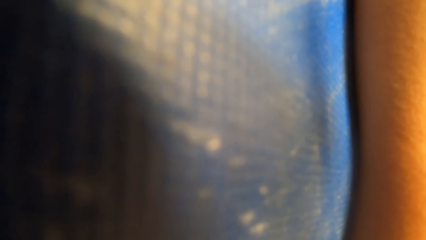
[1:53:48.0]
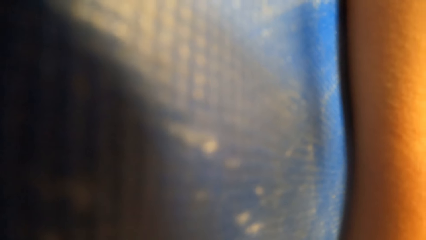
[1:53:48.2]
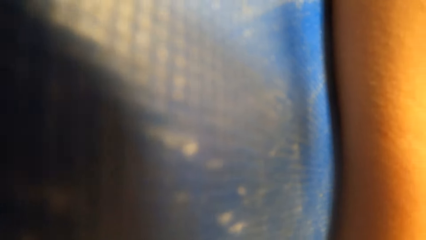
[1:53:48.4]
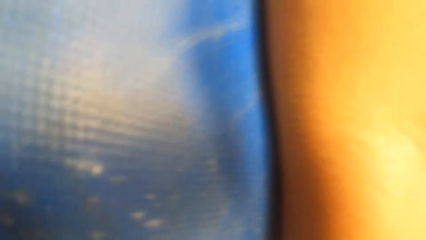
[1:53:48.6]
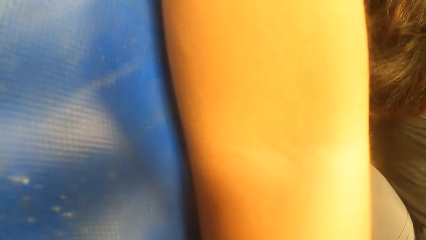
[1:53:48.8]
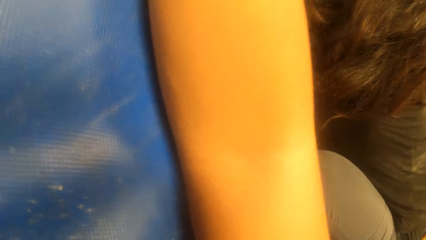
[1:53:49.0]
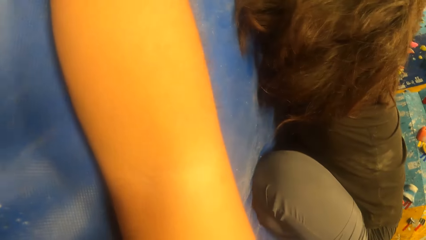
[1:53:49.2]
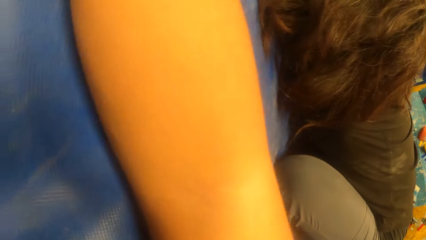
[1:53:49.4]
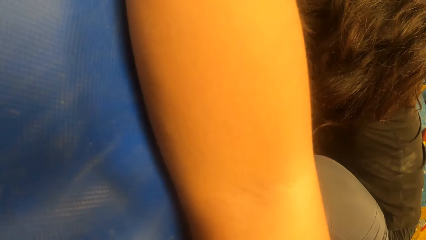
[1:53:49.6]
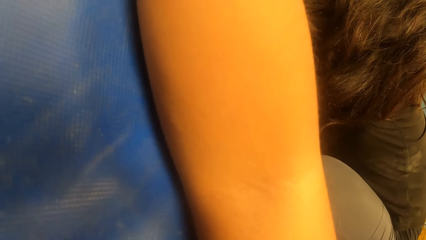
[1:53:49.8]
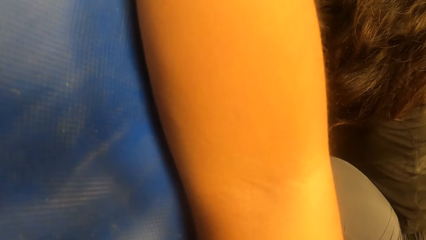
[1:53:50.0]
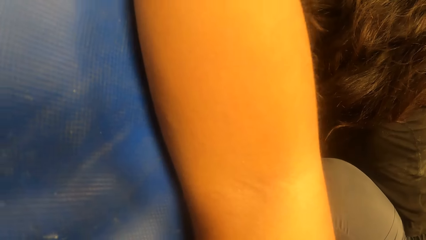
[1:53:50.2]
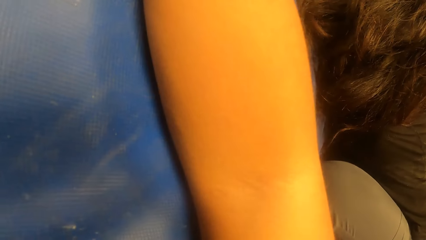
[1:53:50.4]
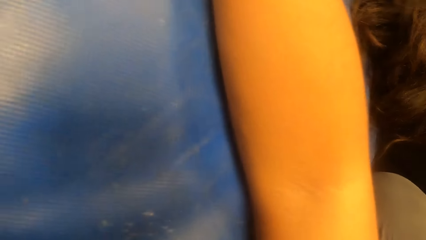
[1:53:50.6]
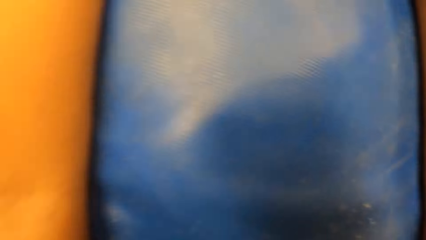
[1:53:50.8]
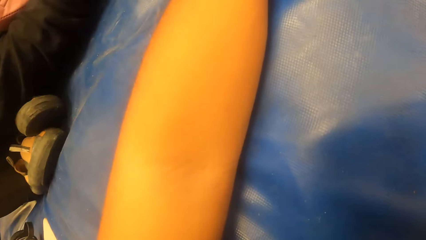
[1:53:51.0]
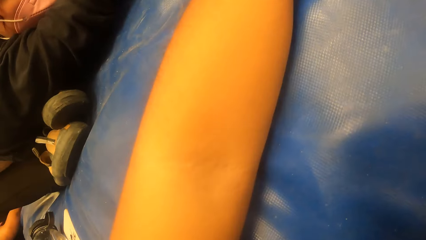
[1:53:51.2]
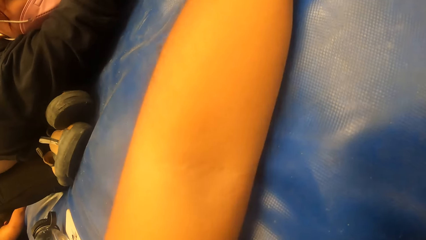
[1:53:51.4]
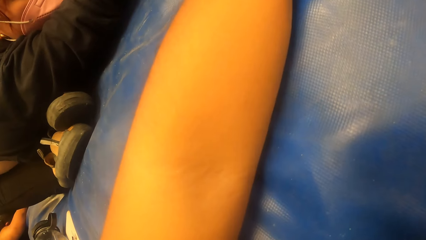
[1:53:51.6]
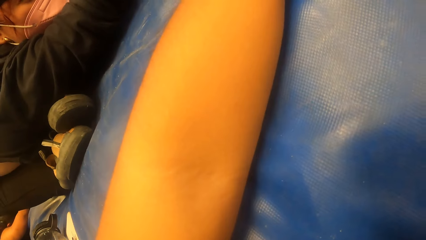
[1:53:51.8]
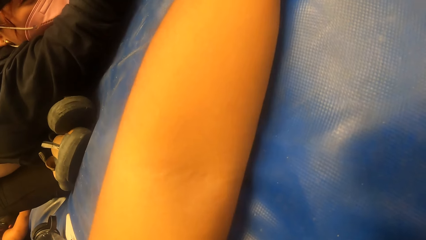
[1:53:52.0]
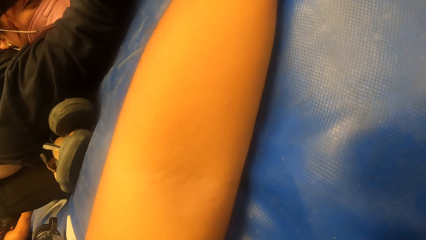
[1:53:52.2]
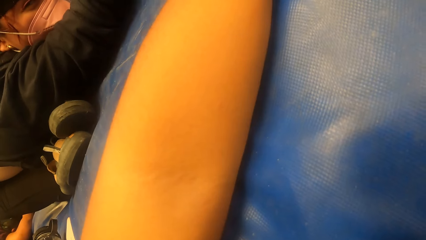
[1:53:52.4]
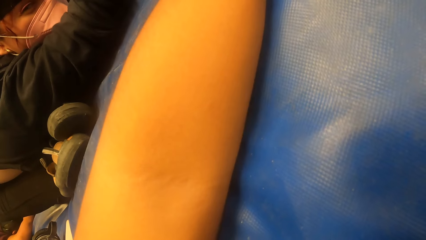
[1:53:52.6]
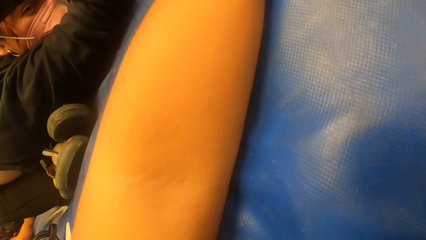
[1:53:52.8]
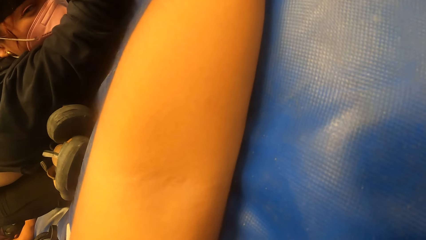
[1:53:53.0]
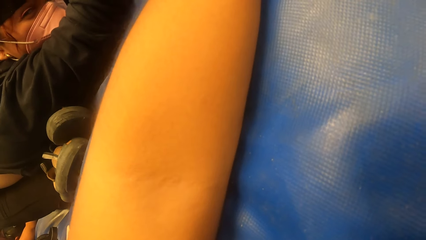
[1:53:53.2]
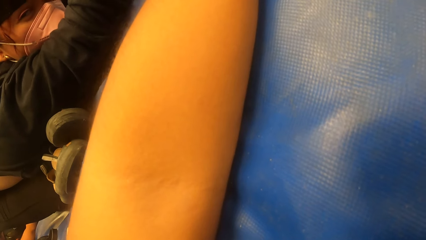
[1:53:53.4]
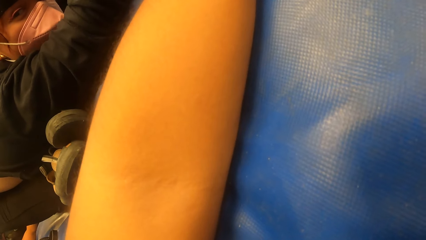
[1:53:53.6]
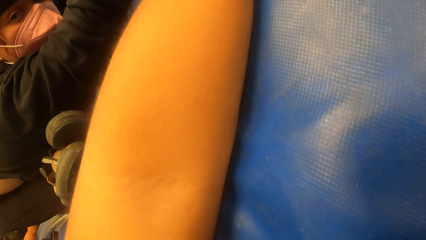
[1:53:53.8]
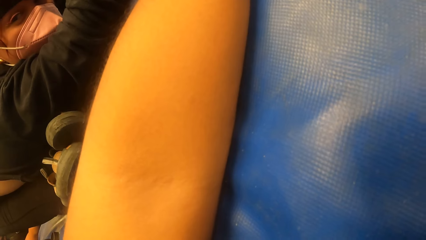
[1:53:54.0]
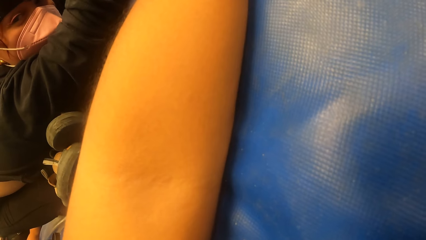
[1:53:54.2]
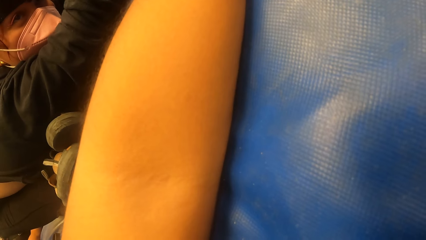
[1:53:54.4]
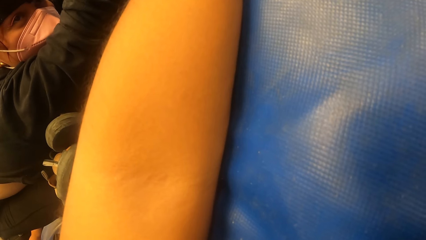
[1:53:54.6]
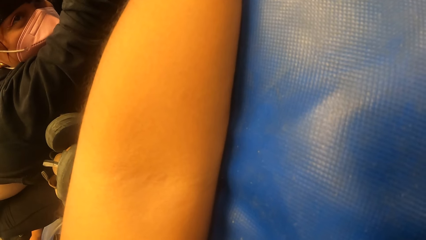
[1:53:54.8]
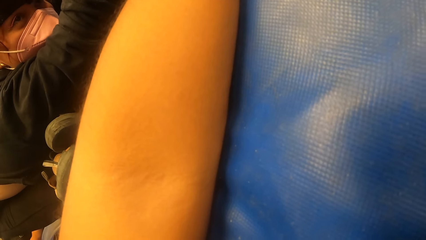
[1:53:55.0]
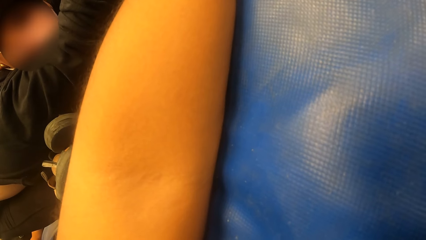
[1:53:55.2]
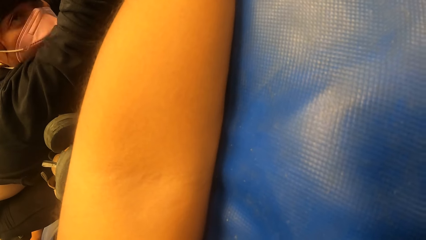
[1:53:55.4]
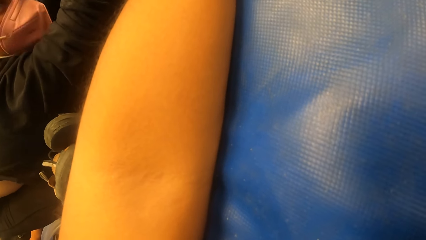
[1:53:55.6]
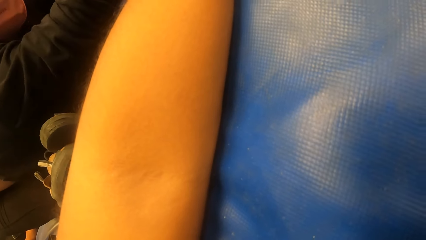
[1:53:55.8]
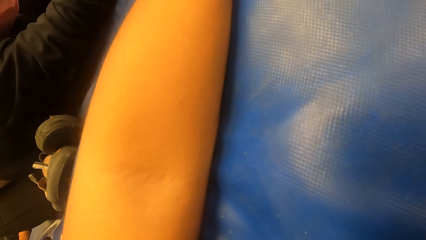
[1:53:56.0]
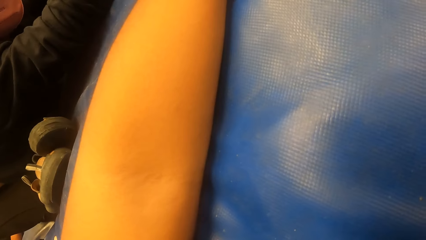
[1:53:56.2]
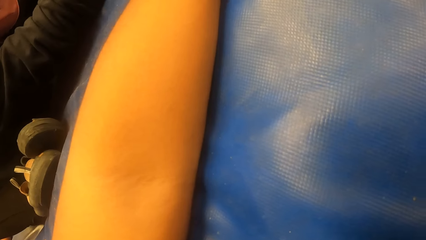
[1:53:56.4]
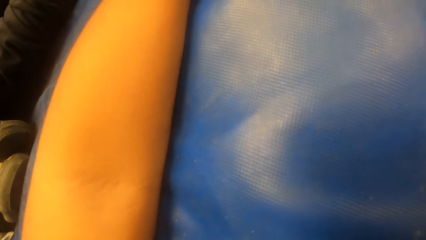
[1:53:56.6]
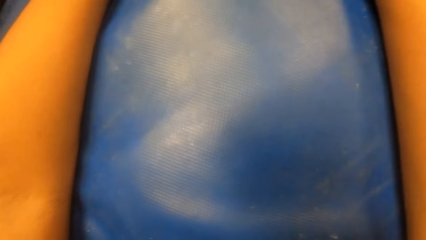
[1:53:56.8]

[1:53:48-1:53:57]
The camera wearer interacts with the woman.

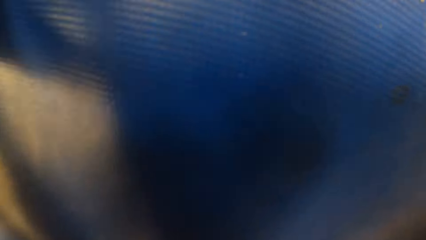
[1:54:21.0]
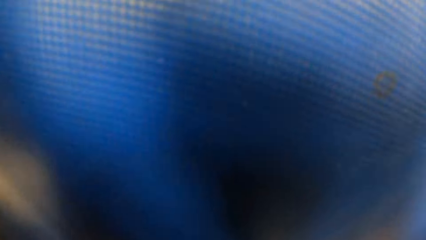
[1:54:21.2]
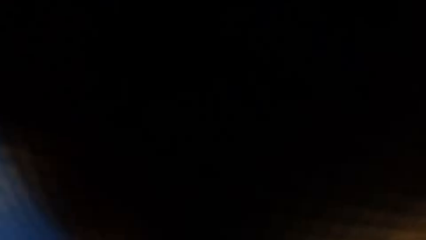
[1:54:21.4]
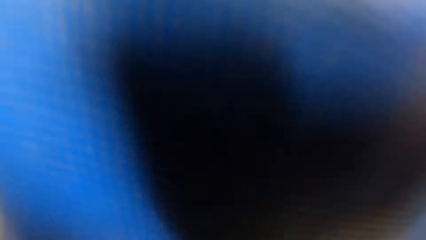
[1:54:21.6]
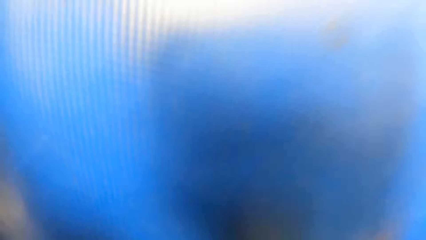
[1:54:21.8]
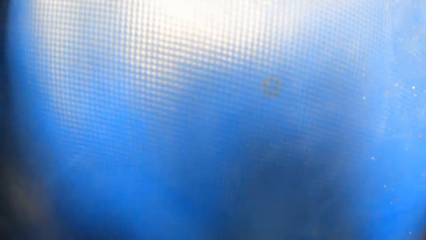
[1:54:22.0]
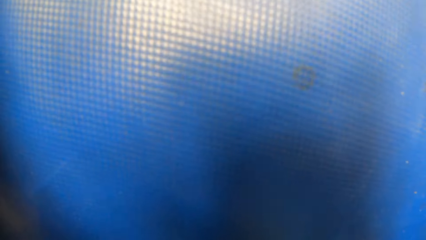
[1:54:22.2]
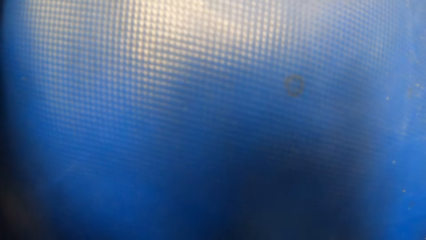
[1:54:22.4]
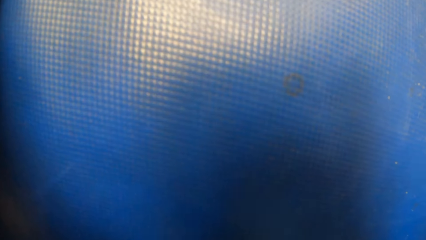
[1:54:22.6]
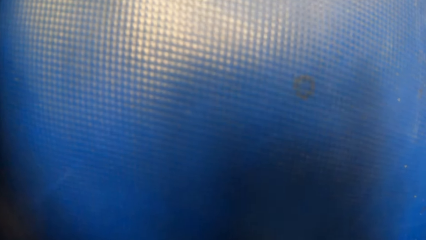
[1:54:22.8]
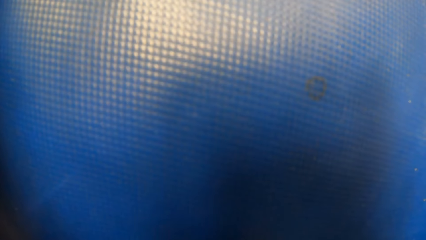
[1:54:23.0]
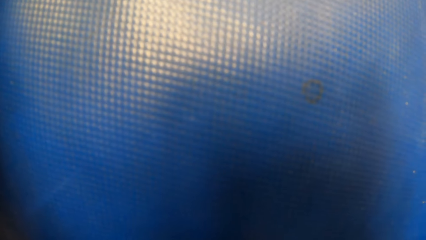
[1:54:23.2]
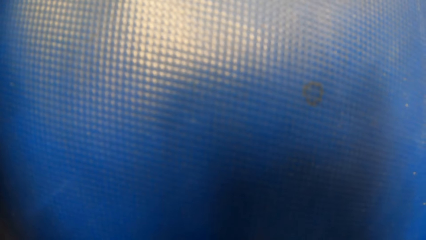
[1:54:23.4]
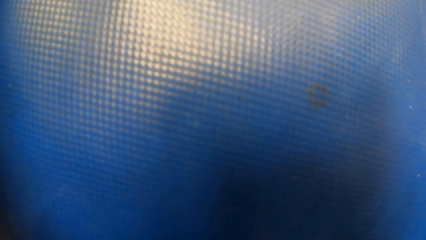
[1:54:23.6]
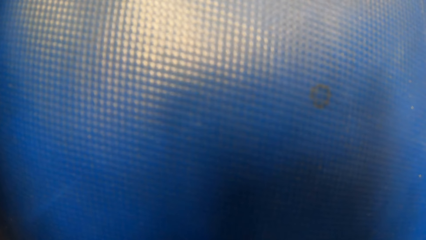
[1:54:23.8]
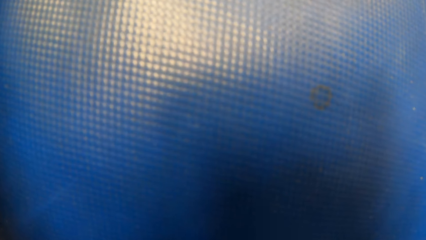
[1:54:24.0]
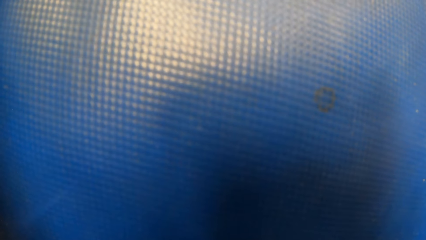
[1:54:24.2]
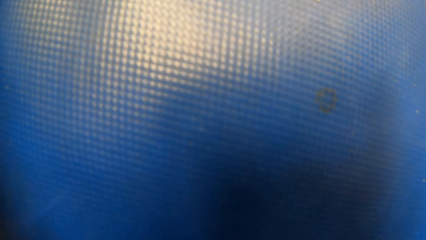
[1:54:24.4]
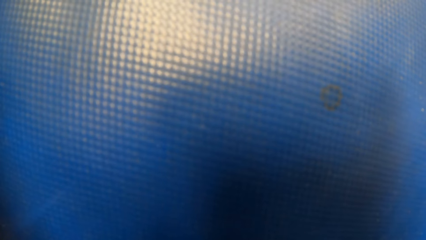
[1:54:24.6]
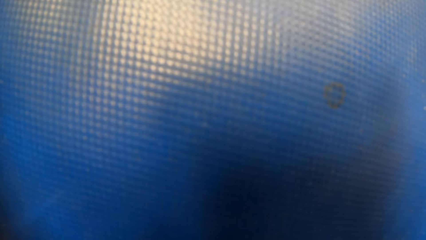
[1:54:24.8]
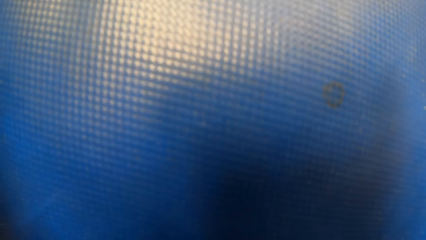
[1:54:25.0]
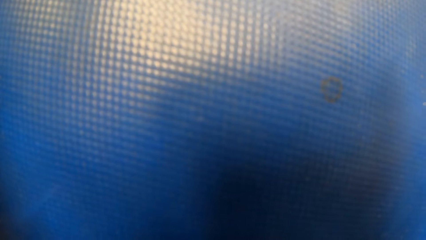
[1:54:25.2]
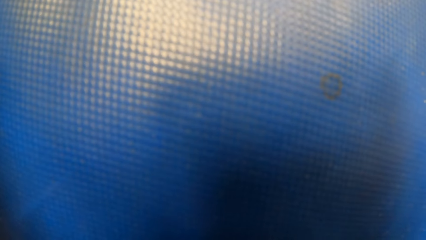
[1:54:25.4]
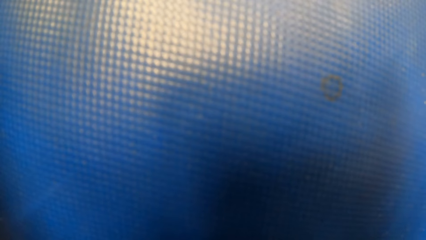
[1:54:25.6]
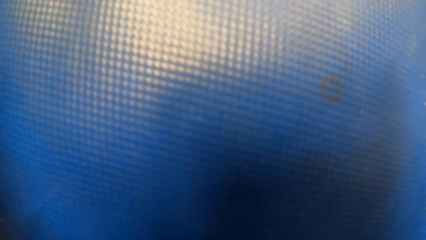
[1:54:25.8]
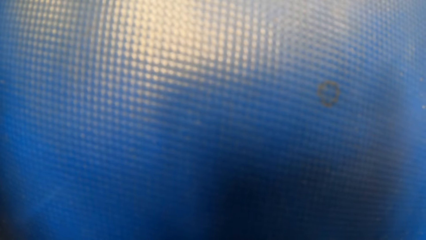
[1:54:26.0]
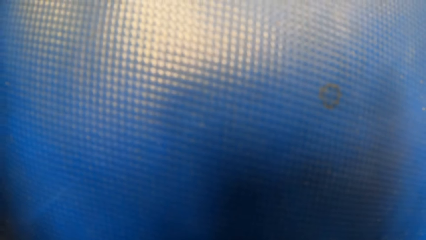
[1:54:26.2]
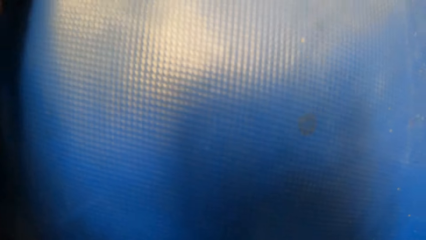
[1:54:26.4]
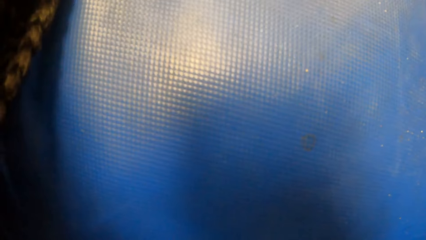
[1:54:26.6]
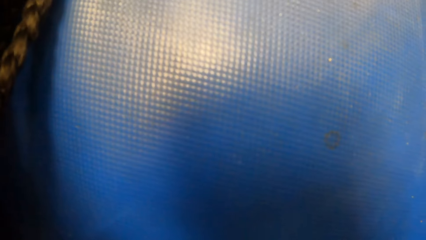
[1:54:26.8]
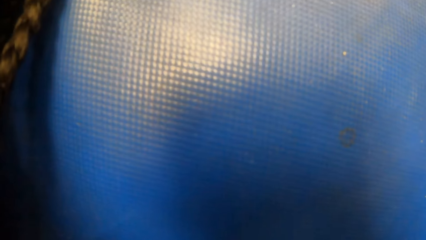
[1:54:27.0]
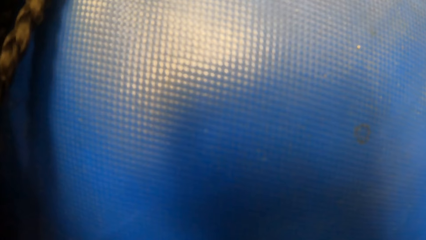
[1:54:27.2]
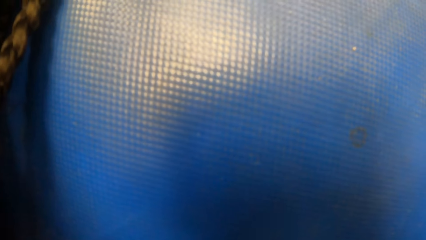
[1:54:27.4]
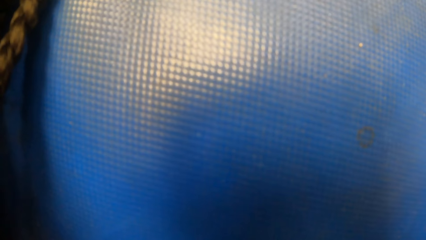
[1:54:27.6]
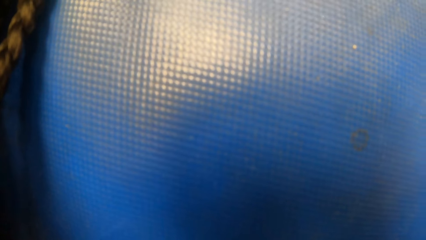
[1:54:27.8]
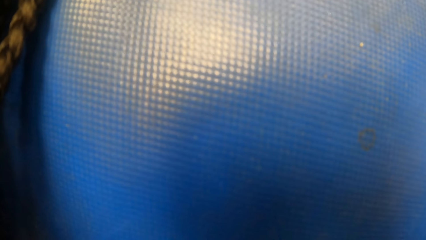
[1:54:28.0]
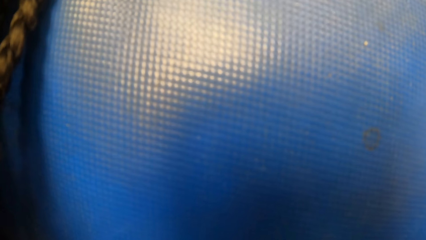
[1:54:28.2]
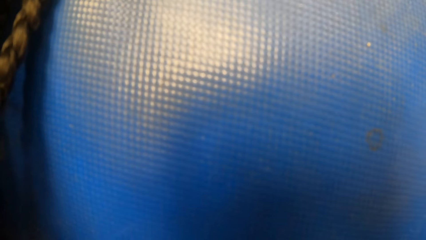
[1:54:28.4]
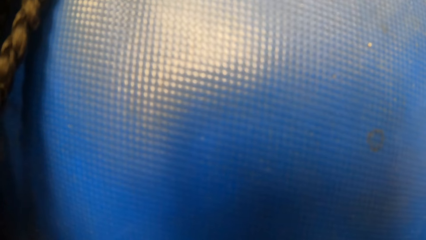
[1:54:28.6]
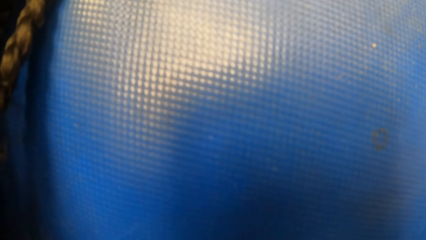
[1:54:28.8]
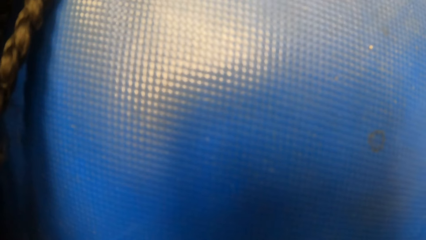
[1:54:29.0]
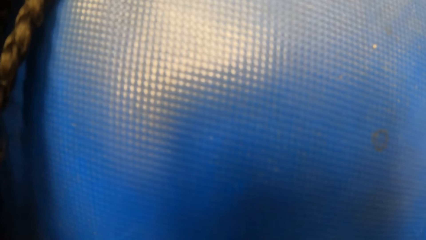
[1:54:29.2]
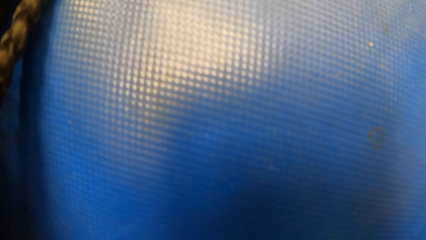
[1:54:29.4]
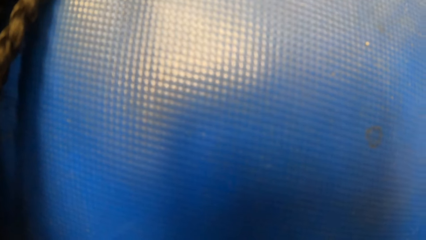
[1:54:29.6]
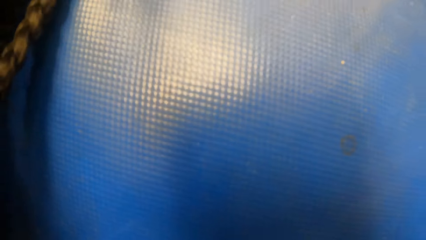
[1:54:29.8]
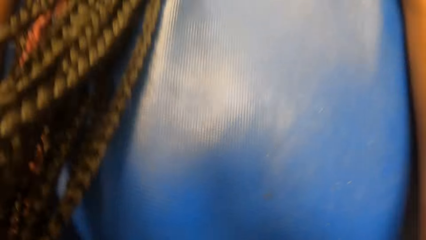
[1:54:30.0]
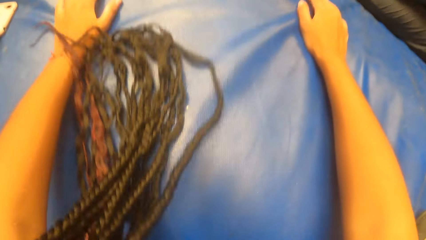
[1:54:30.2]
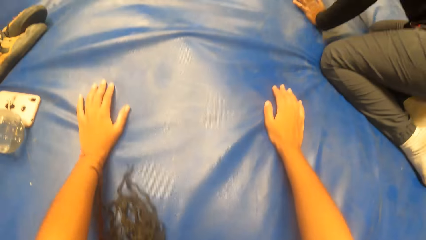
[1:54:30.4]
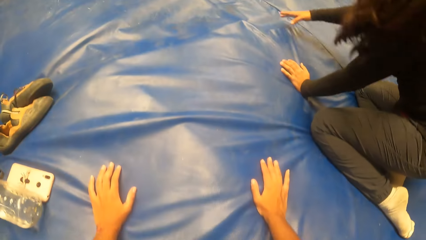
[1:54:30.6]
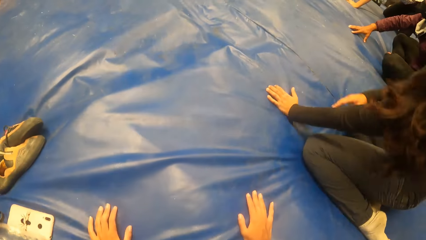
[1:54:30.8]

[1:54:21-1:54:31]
The camera wearer is stretching.
